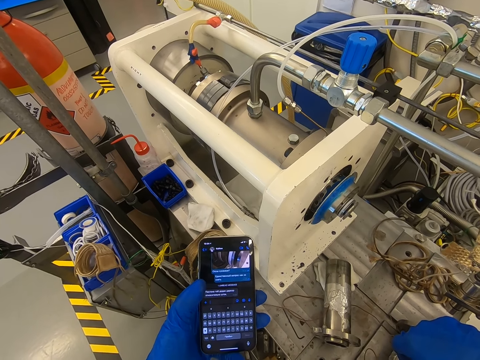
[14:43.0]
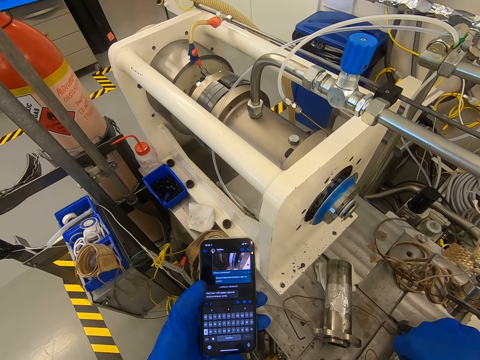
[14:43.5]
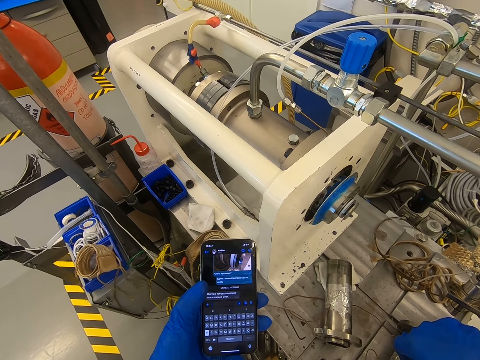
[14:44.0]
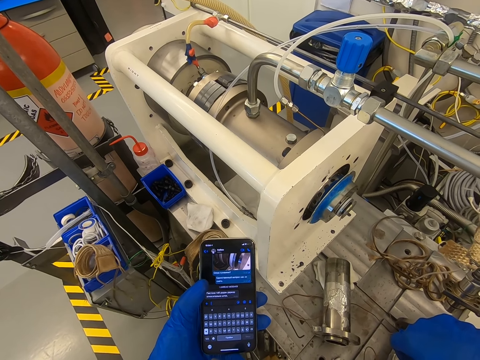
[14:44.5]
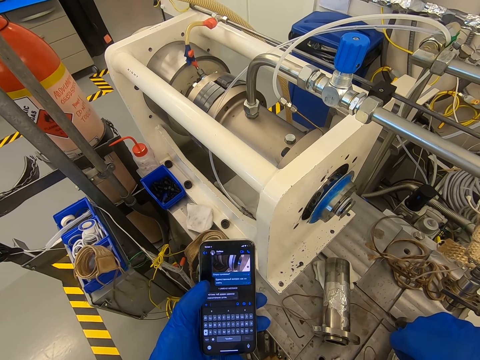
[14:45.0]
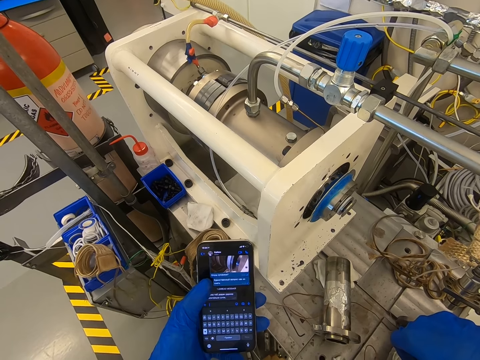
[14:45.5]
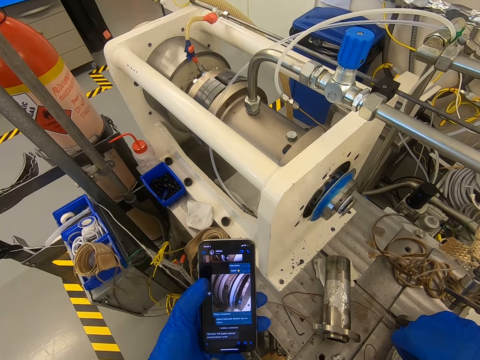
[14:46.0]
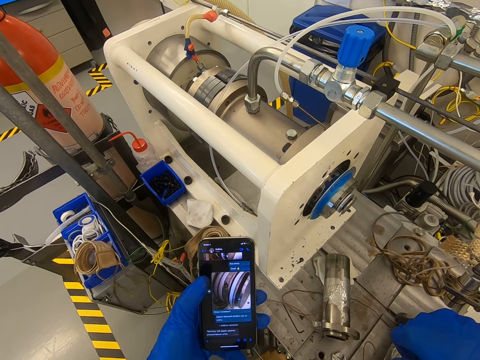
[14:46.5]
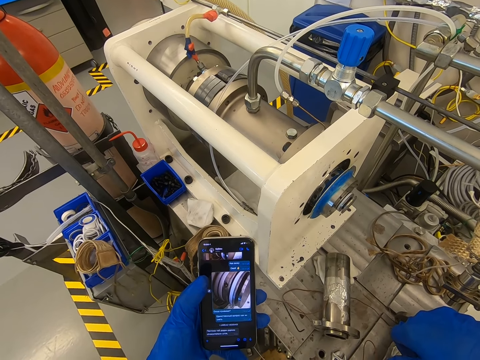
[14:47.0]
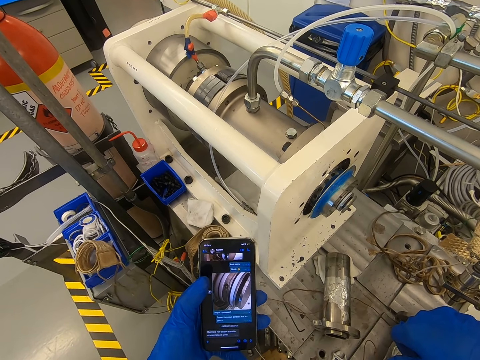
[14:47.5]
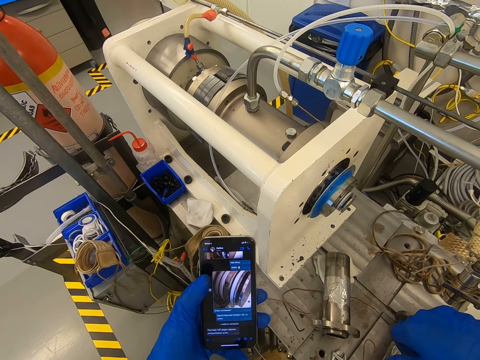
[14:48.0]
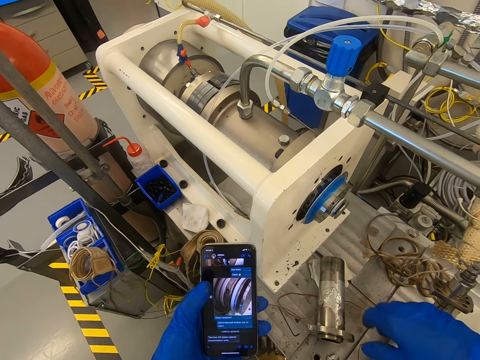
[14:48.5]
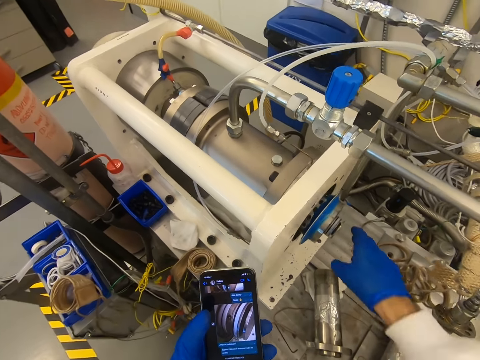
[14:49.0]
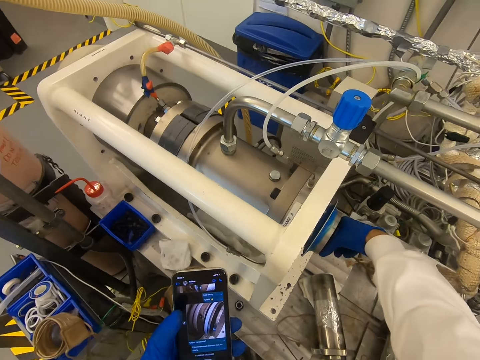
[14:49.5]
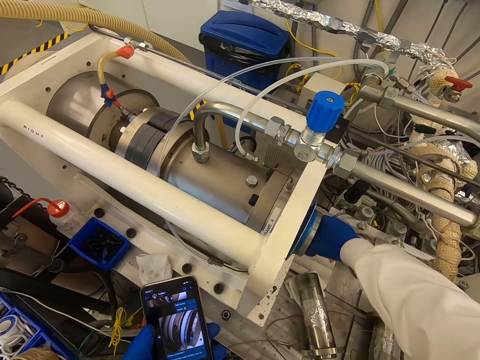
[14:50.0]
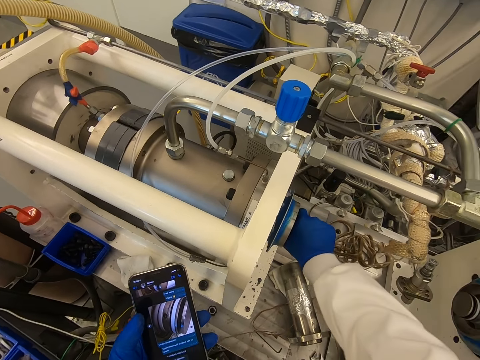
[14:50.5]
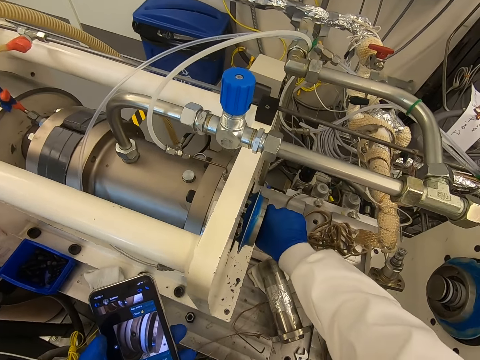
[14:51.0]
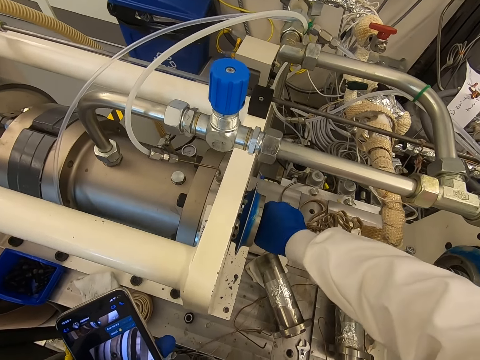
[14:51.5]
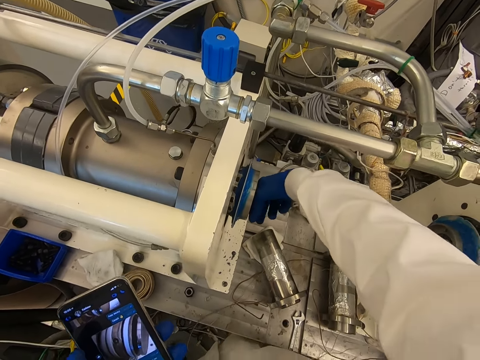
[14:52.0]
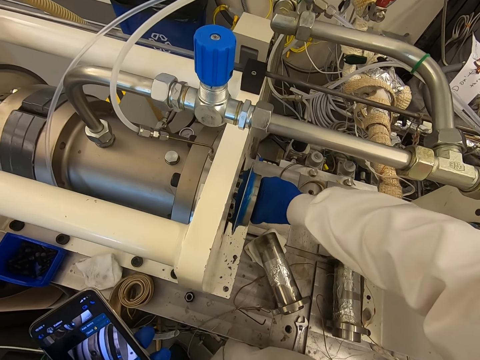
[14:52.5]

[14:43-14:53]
The camera wearer looks at the phone. They touch the screen. They look at the phone. They try to open something with the right hand. They rotate a wheel hub.

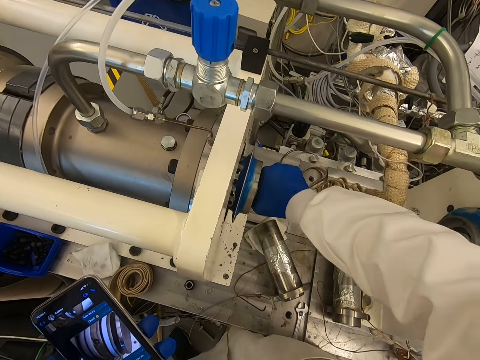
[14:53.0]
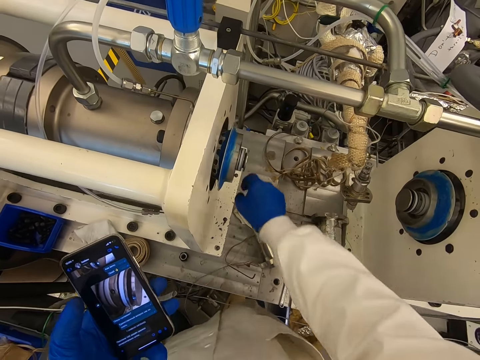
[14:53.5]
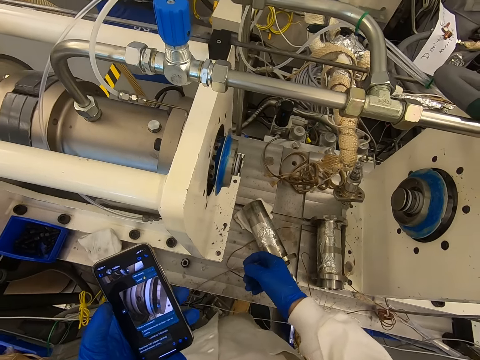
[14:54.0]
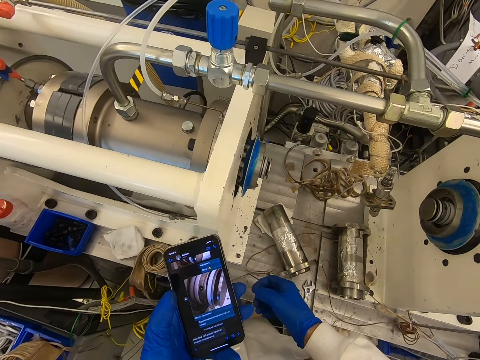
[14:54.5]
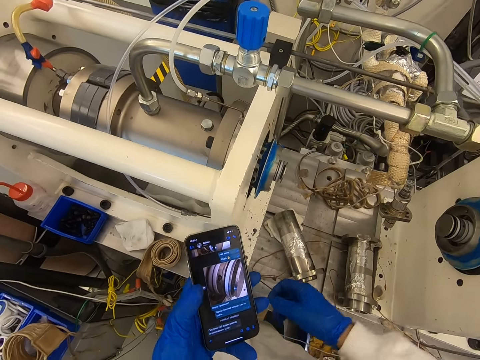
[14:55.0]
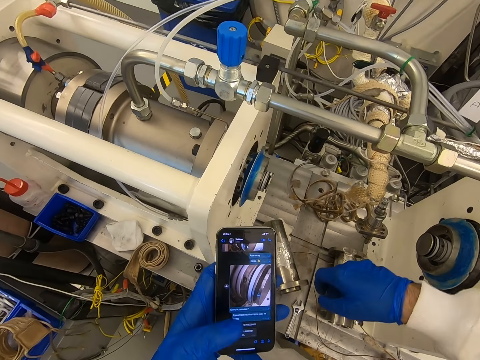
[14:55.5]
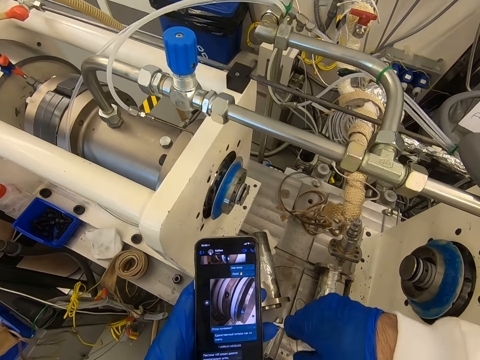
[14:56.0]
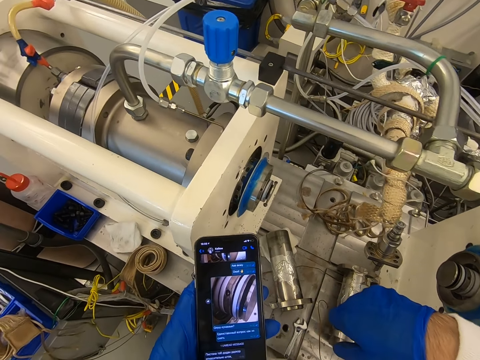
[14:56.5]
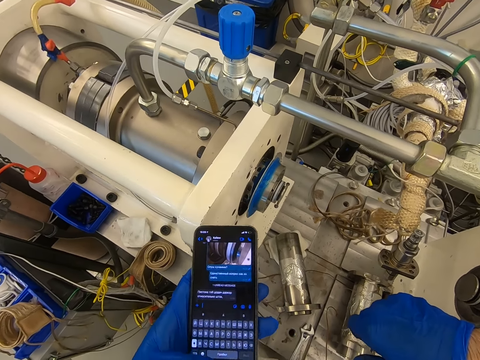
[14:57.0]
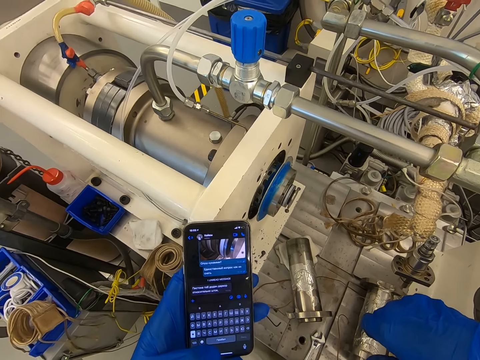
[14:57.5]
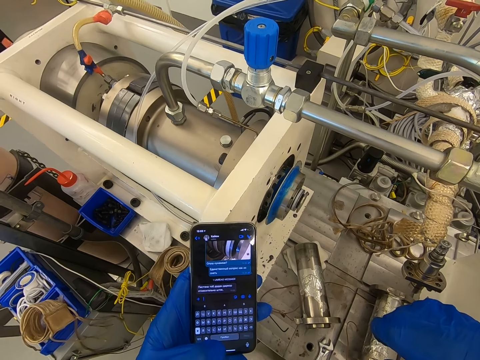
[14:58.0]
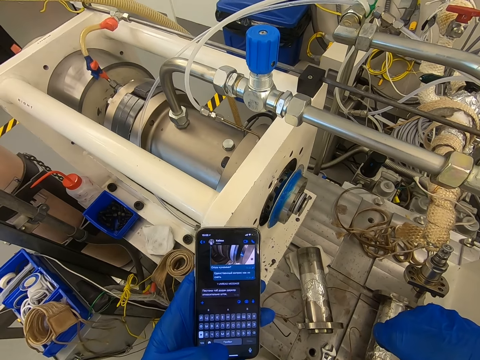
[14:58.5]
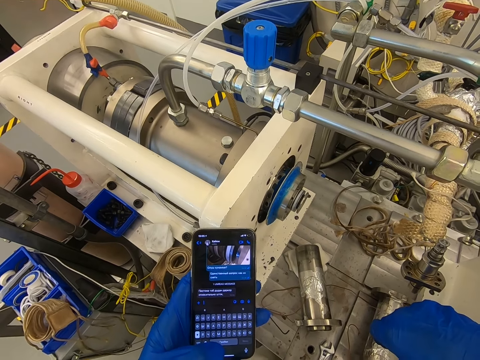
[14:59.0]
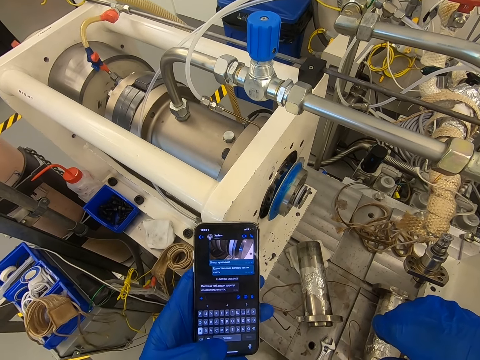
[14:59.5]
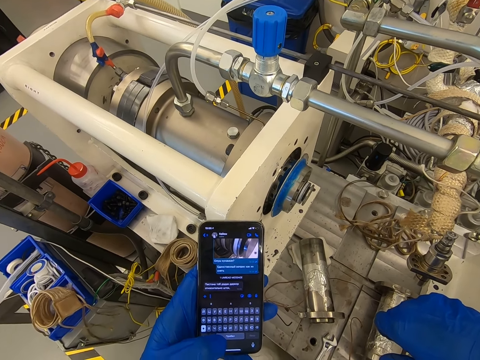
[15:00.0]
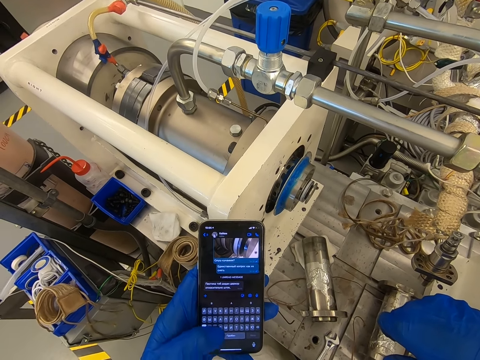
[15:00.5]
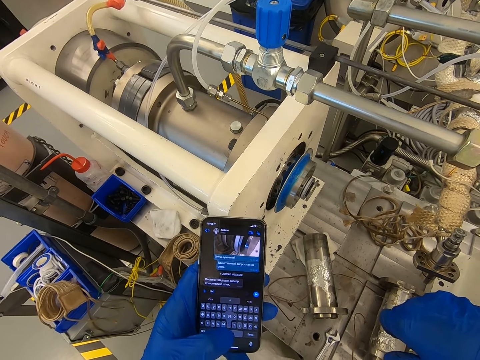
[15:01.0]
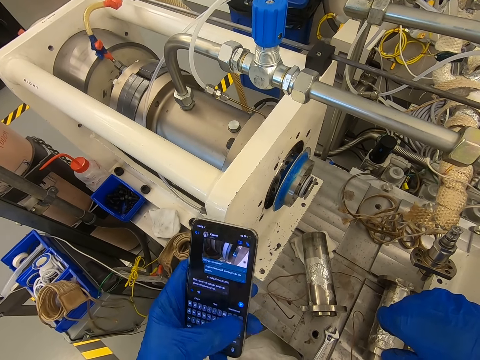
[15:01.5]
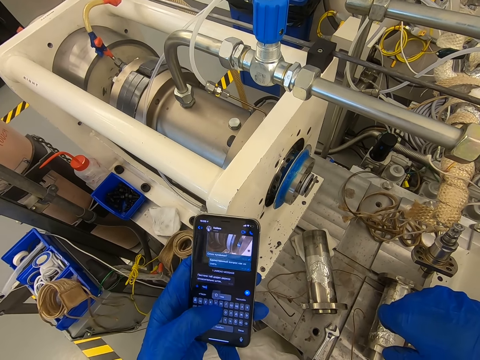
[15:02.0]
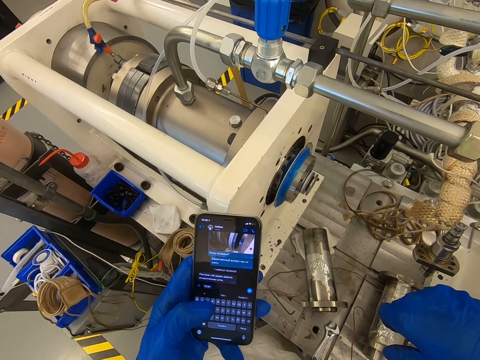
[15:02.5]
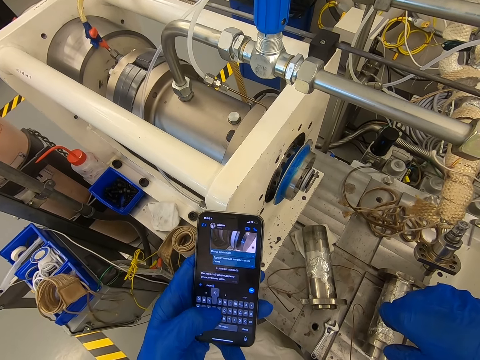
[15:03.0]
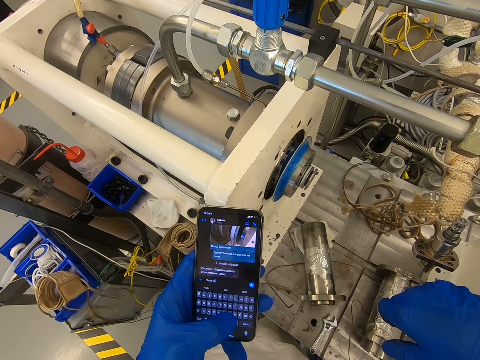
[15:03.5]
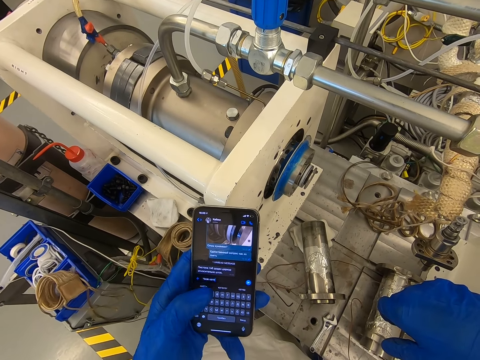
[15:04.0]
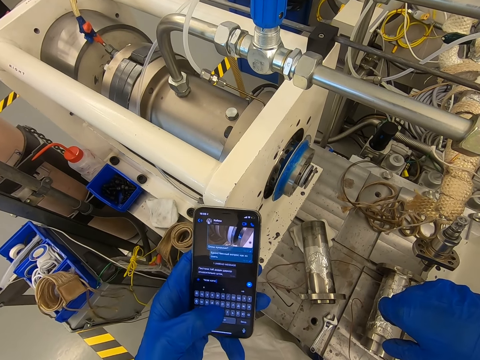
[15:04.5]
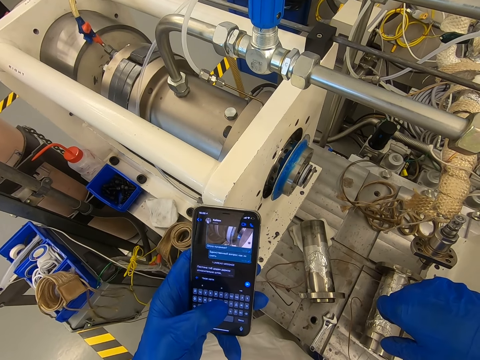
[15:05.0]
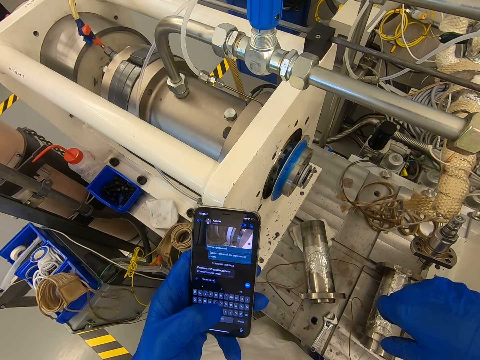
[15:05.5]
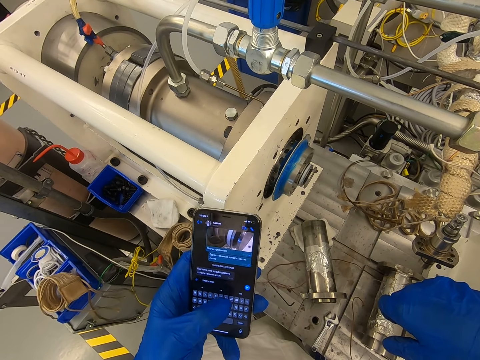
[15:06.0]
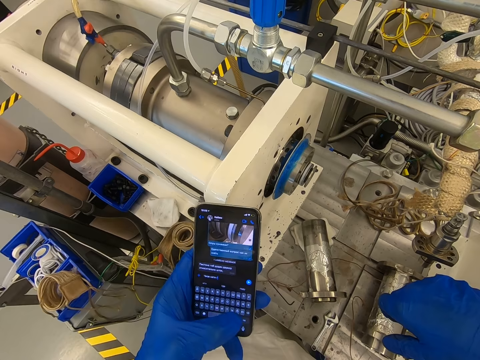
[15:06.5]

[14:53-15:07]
The camera wearer removes the hand from something. They look at the phone. They use the phone. They type on the screen.

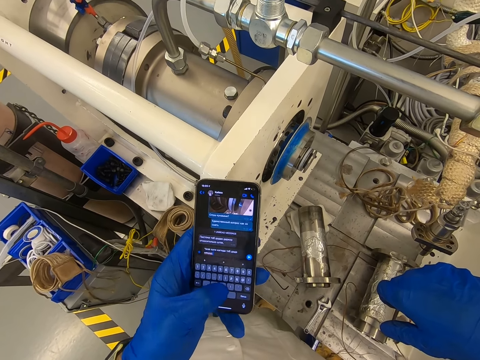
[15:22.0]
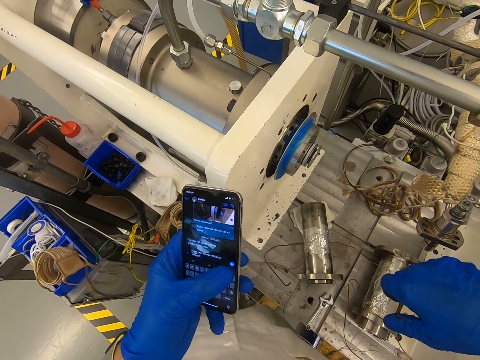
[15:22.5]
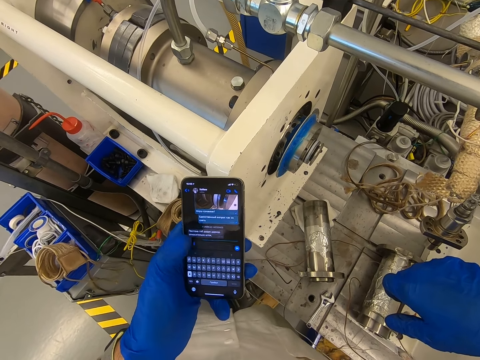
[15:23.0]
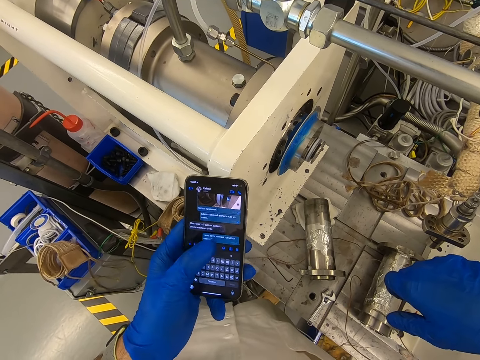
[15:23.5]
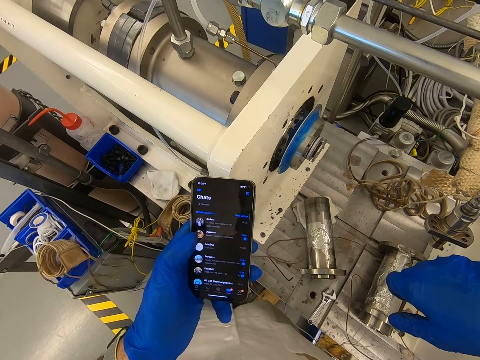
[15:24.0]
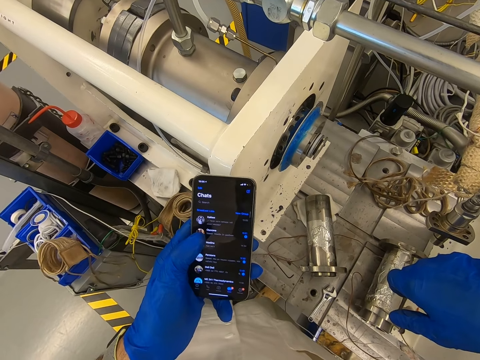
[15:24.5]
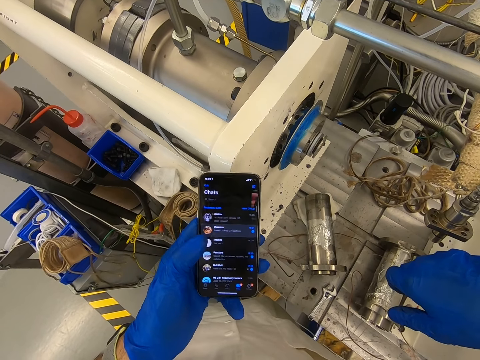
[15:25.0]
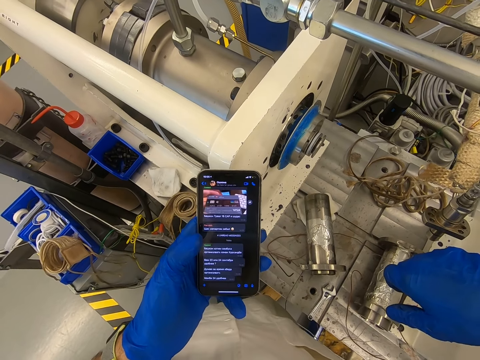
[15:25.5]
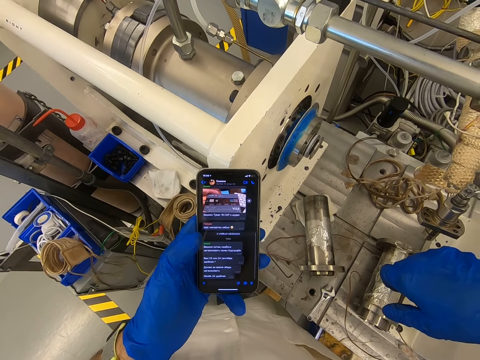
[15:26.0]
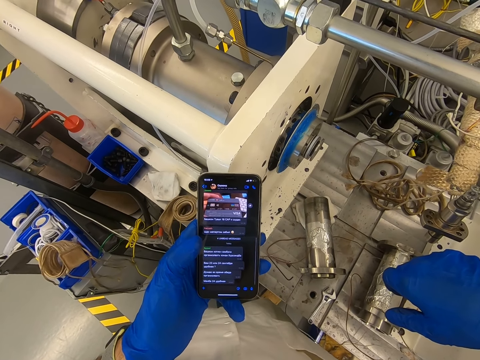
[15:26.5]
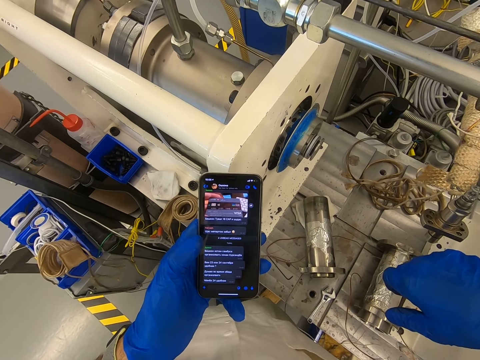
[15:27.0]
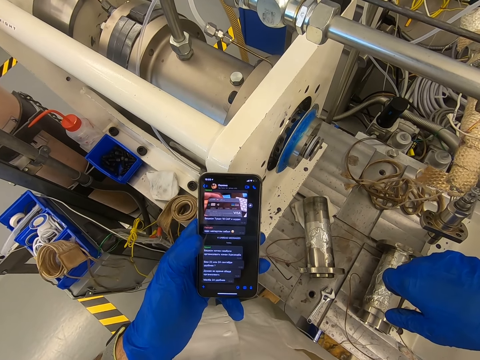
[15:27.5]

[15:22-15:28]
The camera wearer touches the phone. They look at the phone.
